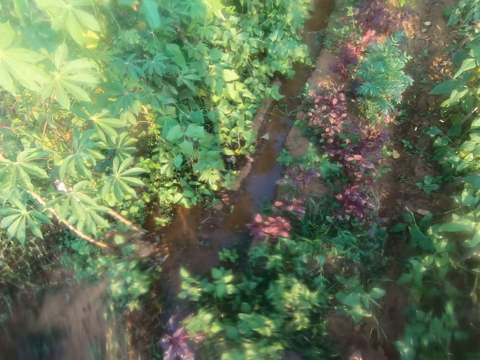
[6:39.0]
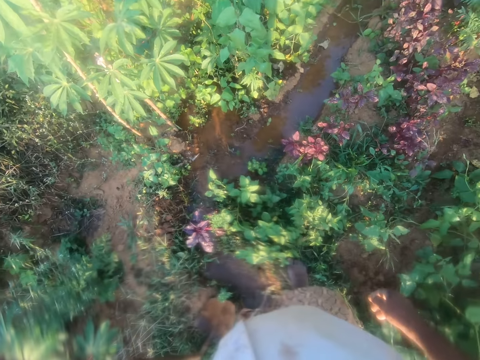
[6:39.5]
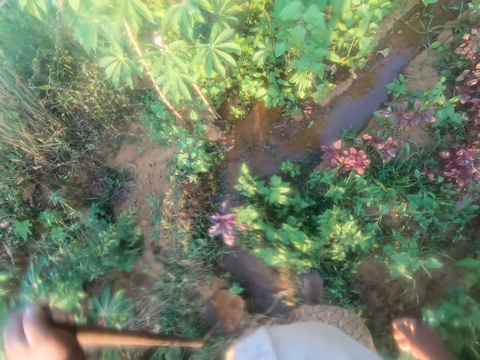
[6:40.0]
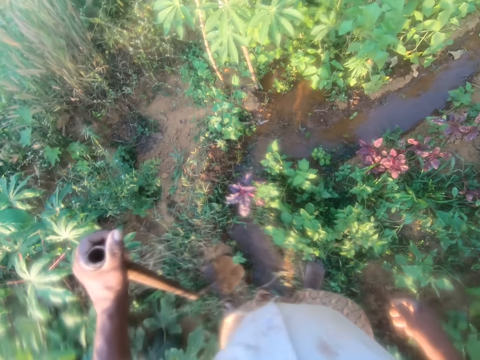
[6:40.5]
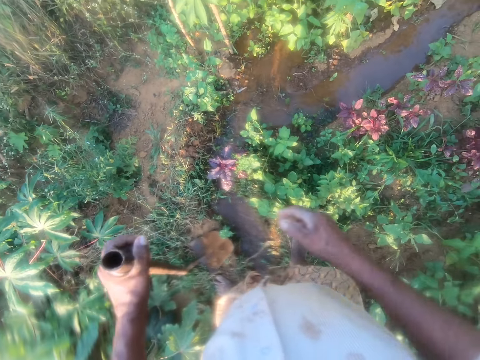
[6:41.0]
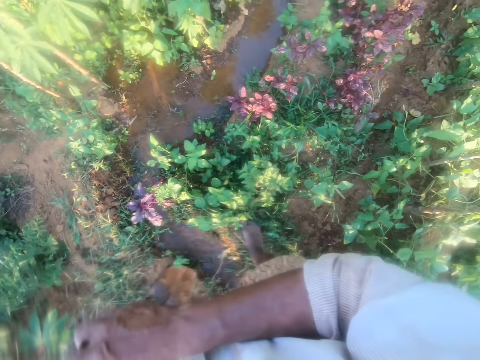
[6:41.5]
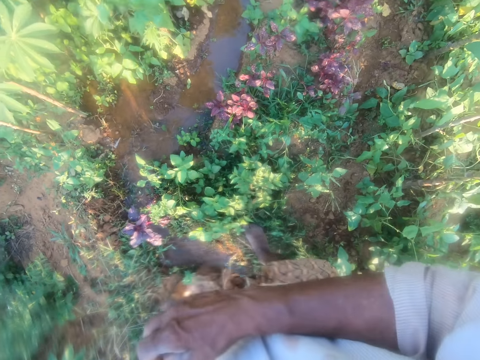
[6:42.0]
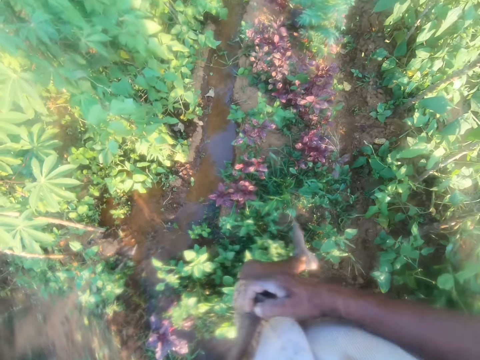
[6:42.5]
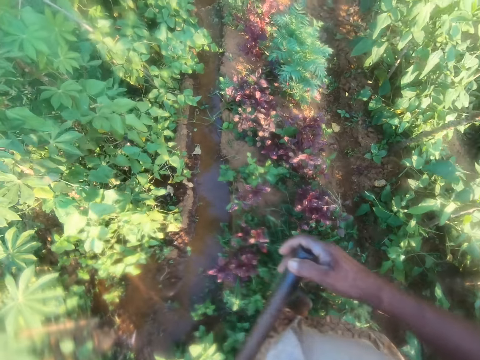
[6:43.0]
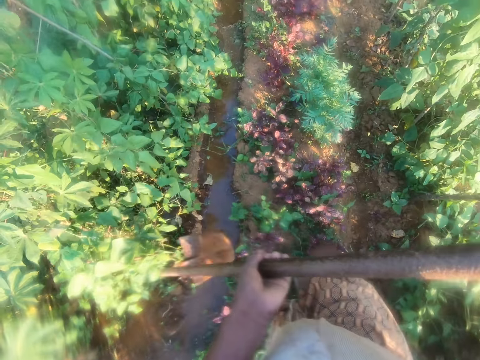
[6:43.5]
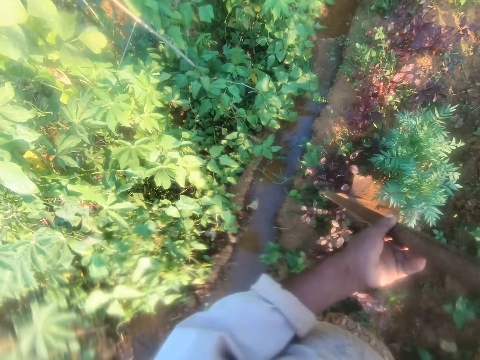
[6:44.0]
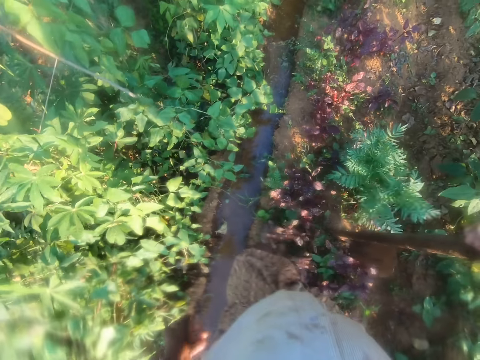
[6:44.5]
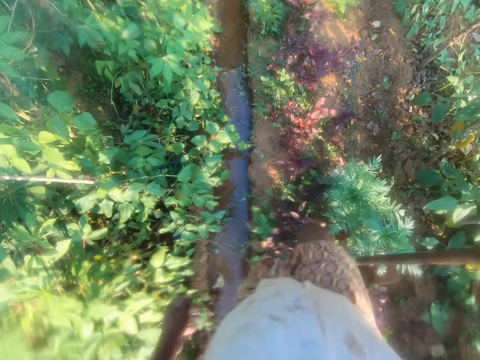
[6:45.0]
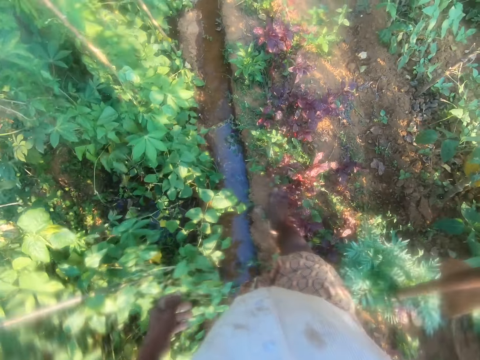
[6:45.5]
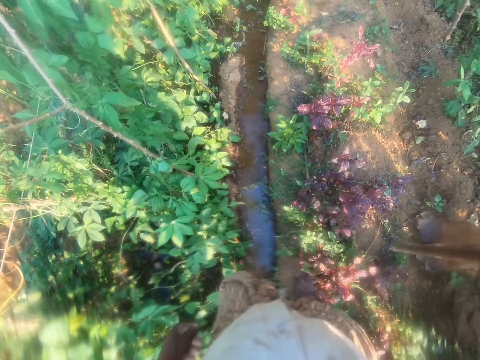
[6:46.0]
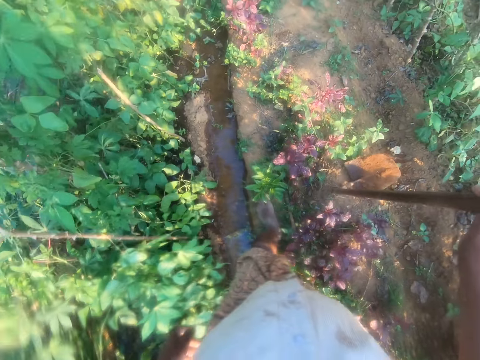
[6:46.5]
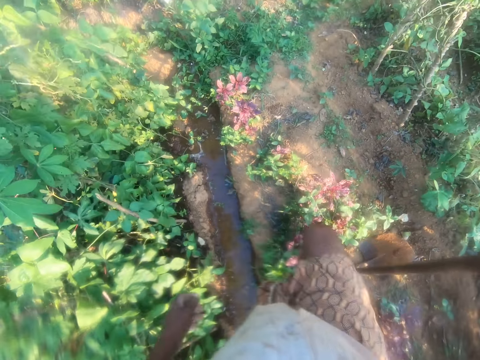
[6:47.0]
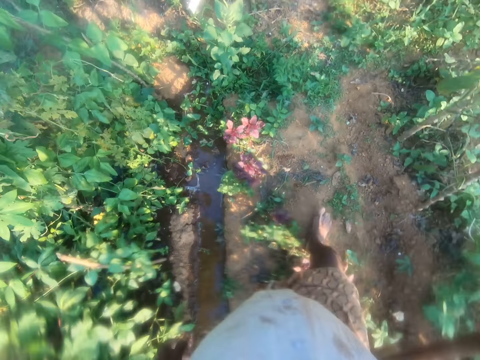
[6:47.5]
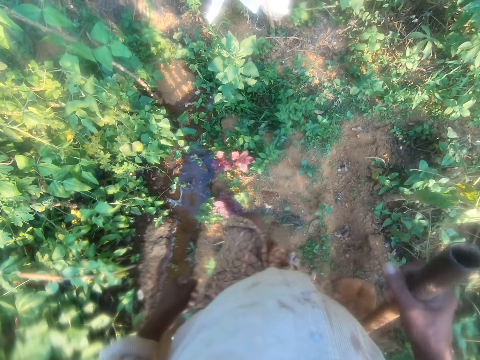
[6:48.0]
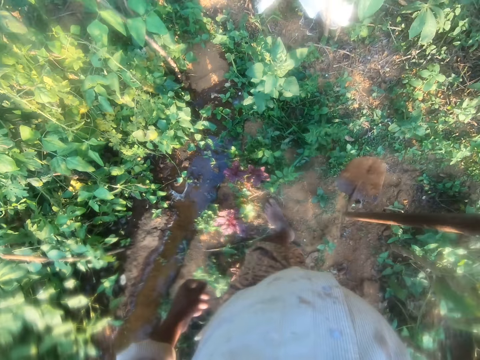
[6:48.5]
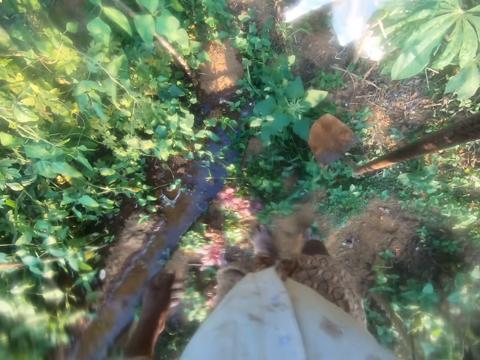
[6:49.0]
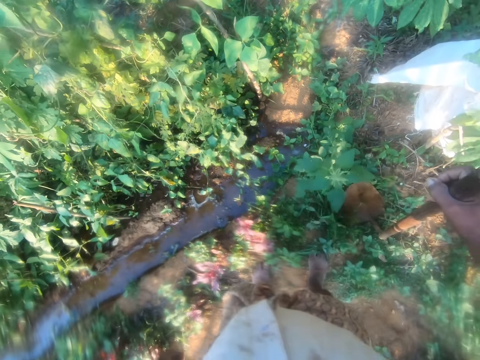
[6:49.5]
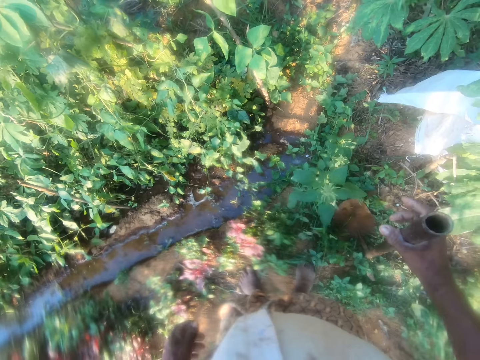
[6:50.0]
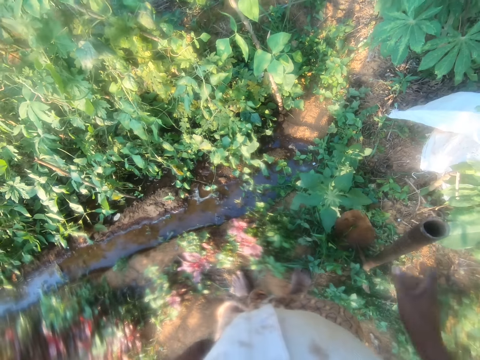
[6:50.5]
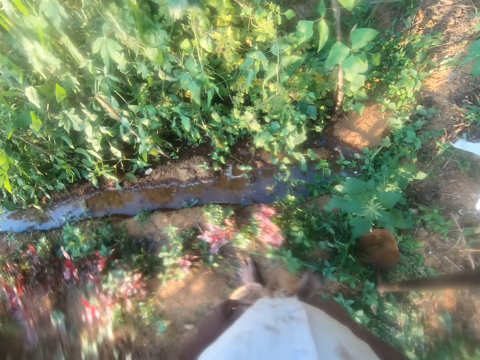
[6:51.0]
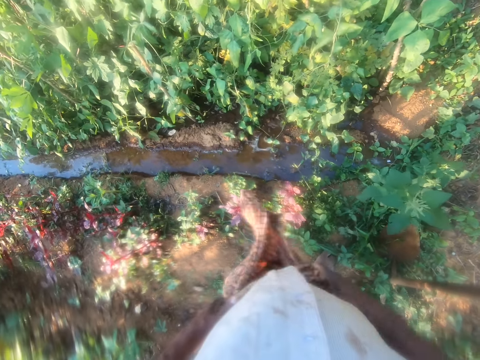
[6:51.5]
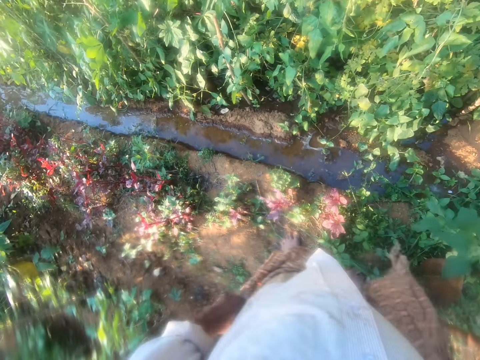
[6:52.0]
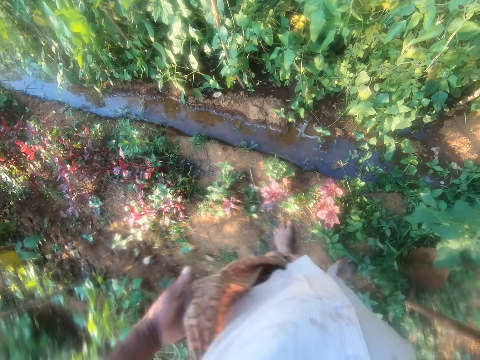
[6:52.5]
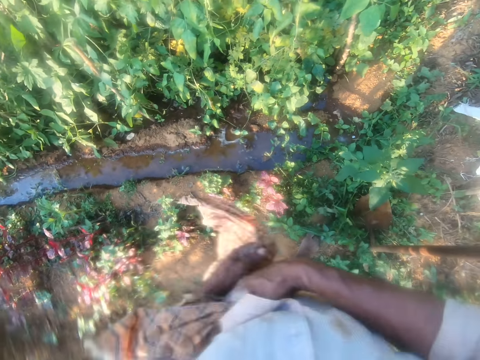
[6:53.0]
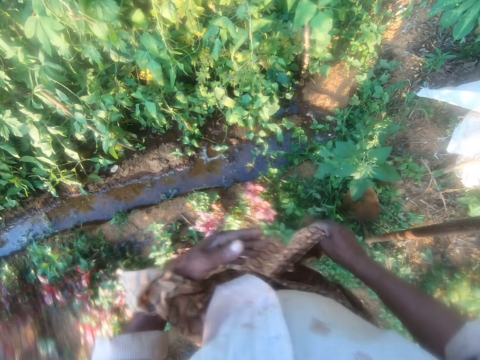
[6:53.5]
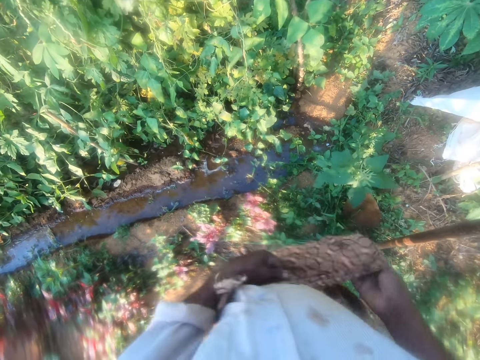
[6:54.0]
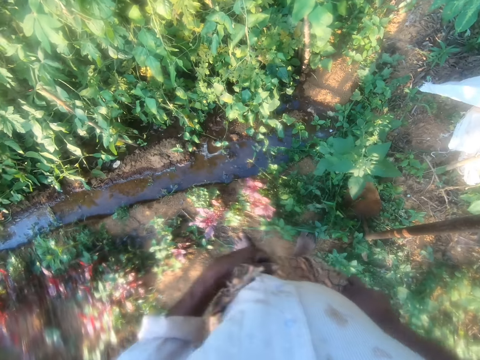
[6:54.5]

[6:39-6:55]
The camera wearer looks around and walks around. They place the hoe on the ground. They tighten the shawl.

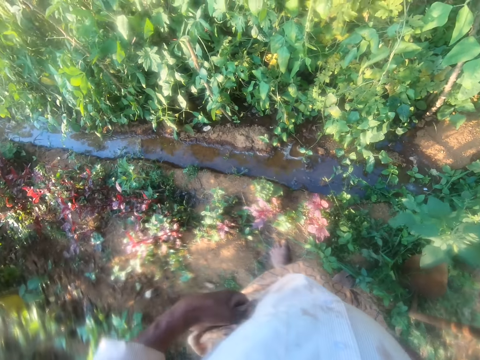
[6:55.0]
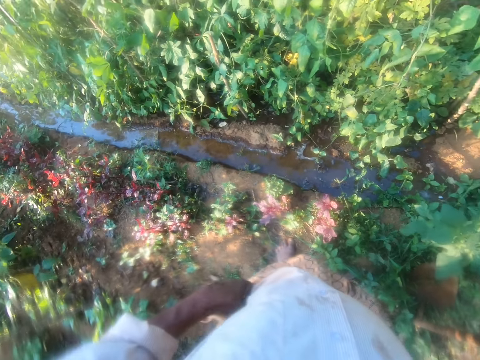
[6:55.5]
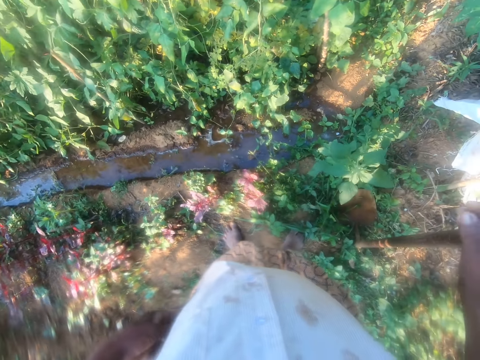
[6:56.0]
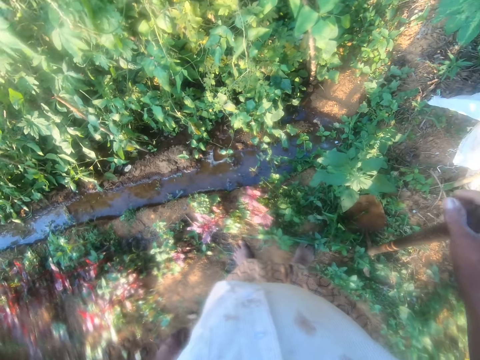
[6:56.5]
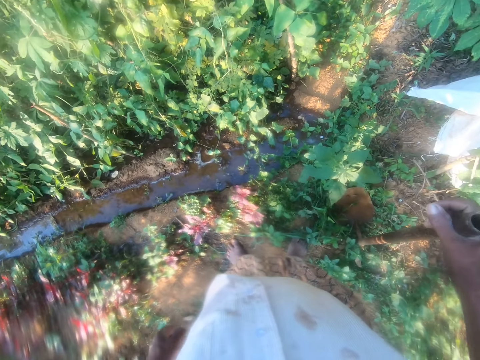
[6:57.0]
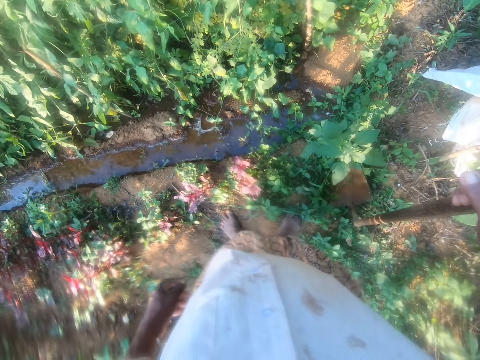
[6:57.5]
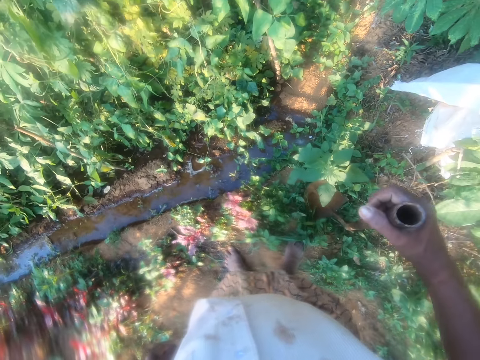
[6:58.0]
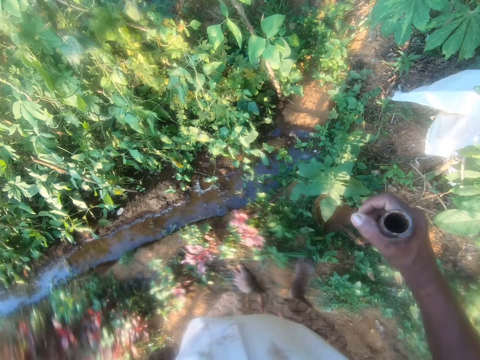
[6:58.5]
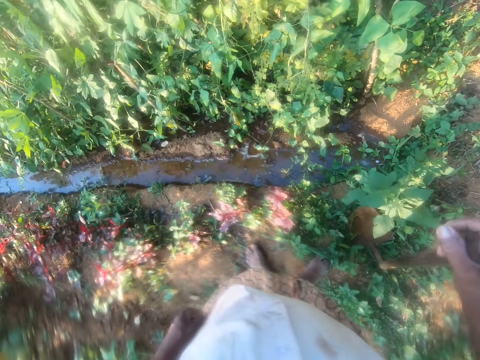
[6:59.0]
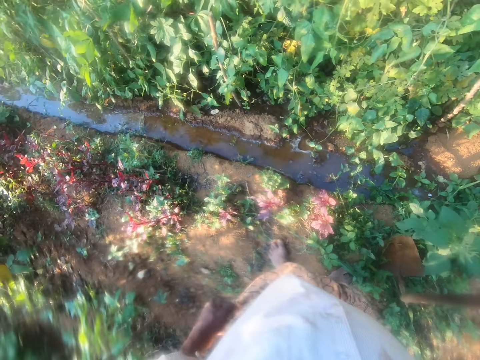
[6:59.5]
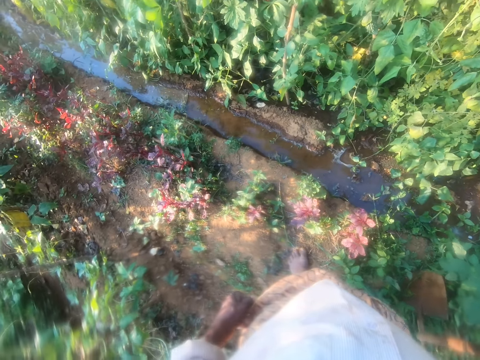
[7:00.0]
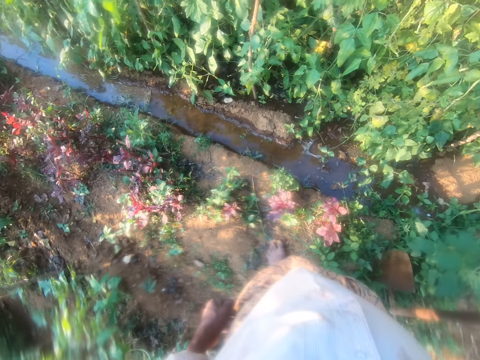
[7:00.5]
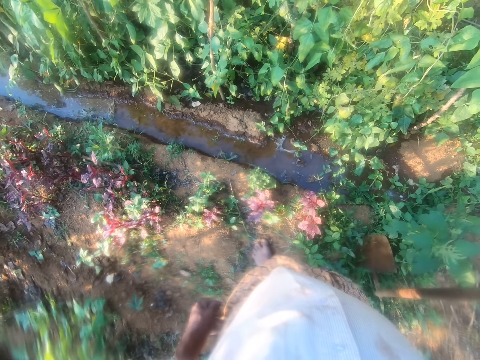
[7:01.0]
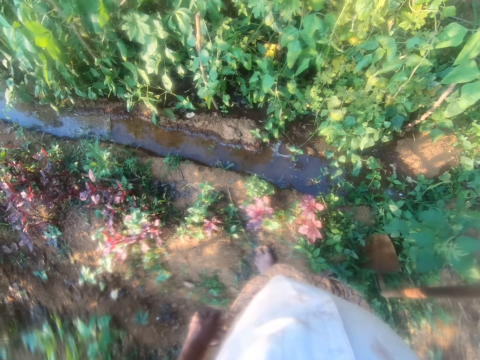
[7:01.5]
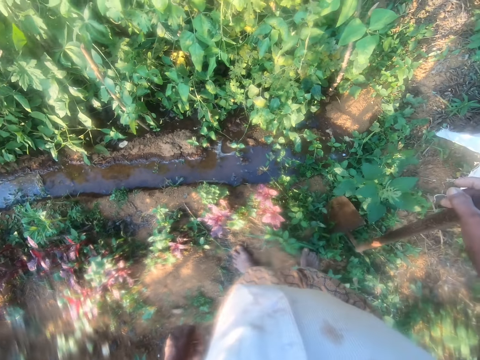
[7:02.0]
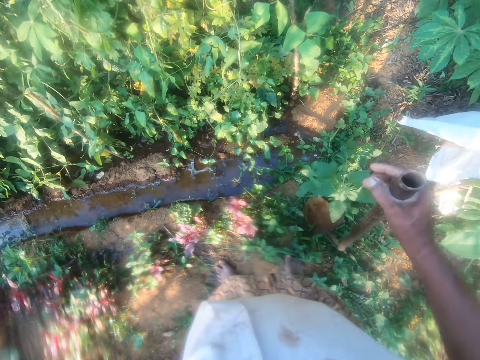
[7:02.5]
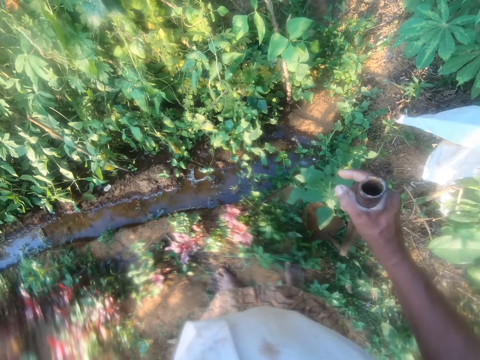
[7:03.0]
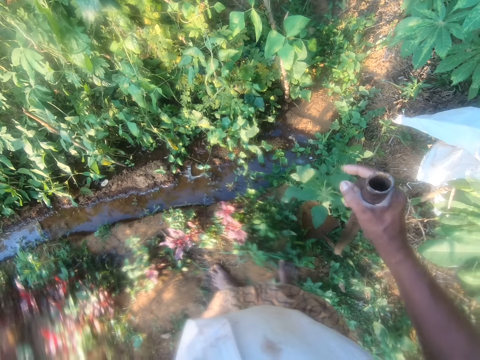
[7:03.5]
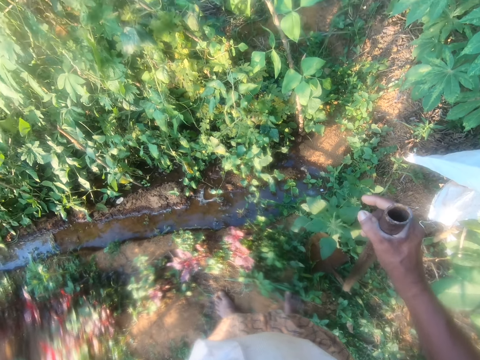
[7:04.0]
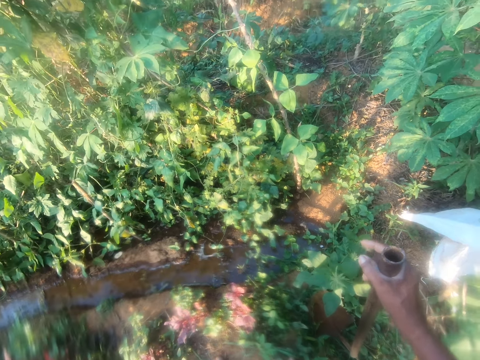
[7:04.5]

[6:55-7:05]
The camera wearer touches the hoe. They look around.
